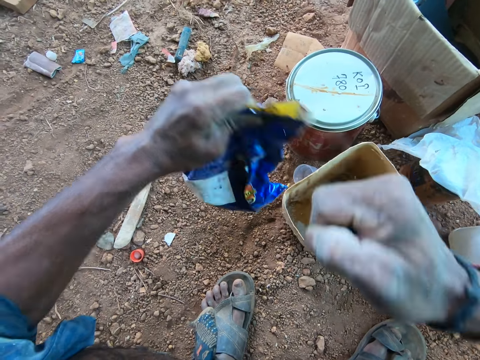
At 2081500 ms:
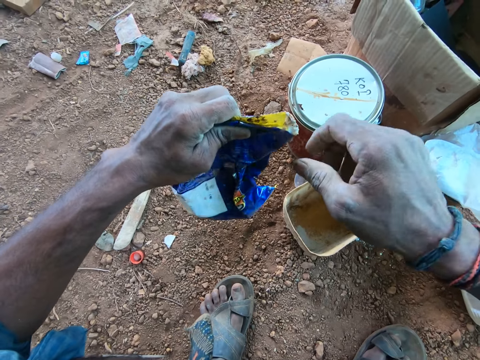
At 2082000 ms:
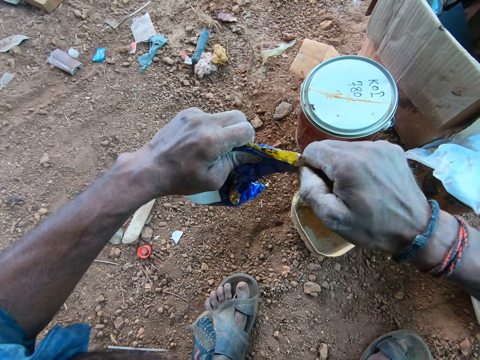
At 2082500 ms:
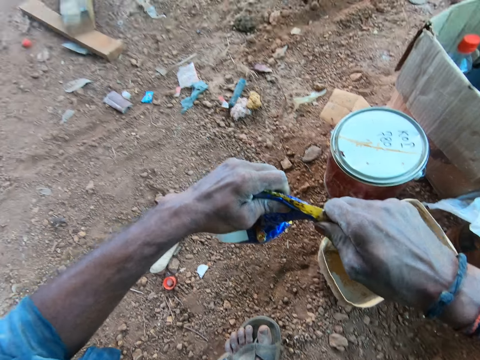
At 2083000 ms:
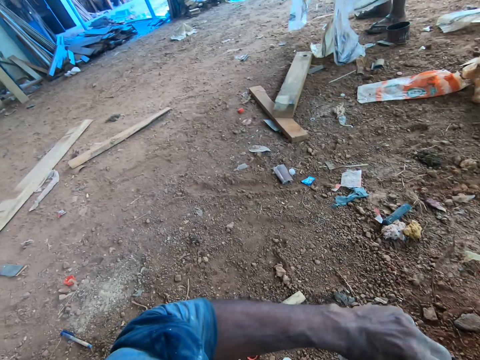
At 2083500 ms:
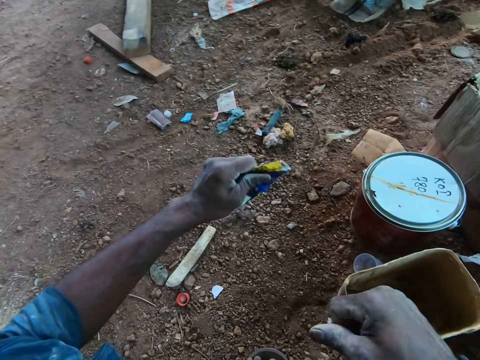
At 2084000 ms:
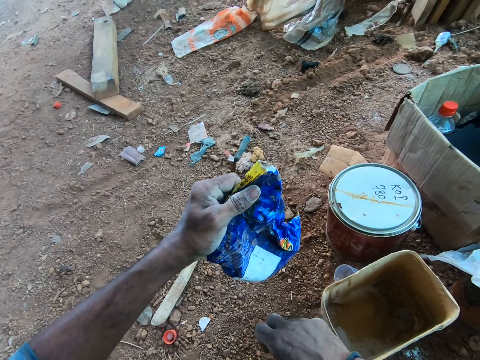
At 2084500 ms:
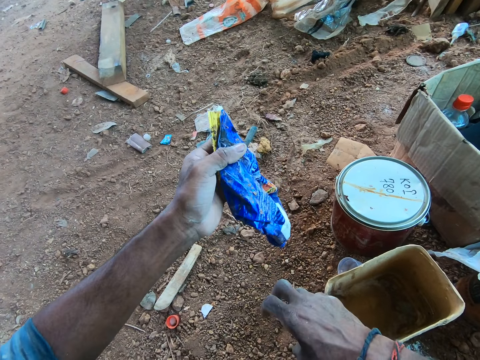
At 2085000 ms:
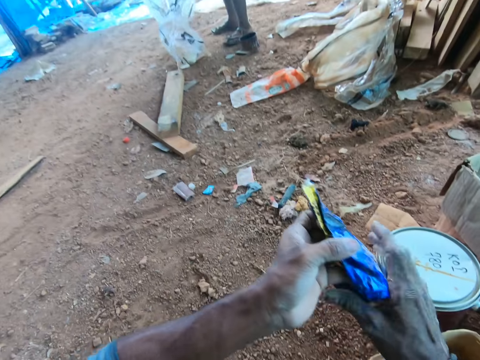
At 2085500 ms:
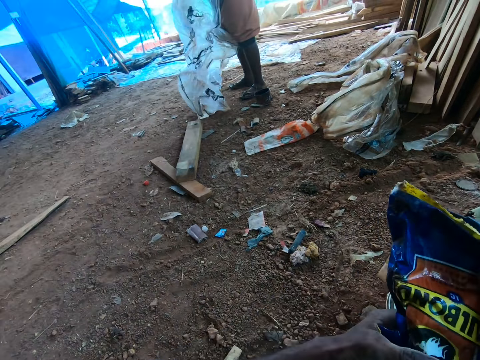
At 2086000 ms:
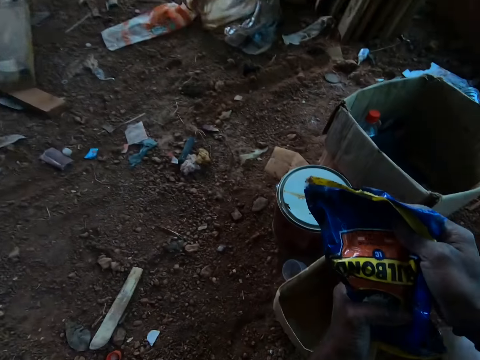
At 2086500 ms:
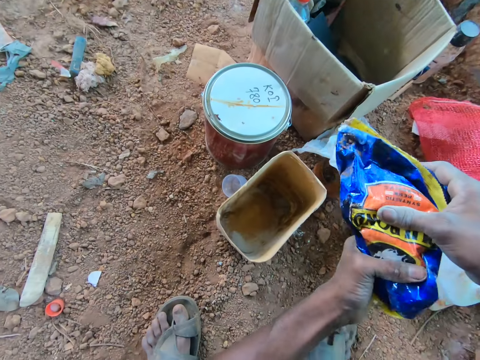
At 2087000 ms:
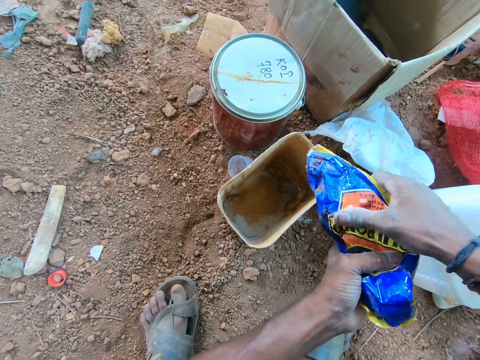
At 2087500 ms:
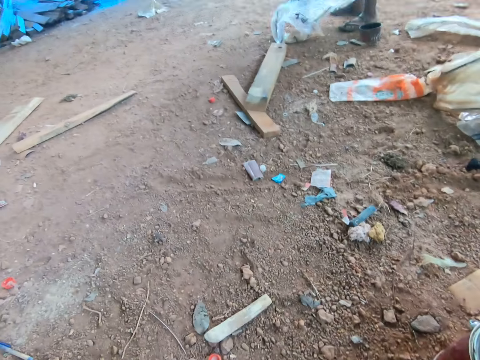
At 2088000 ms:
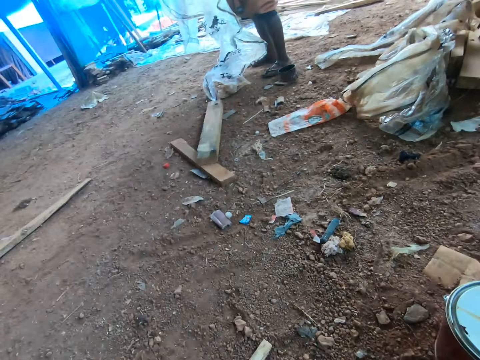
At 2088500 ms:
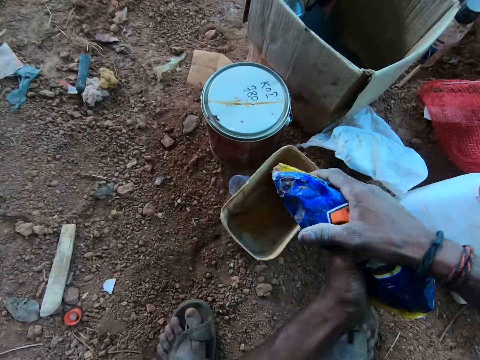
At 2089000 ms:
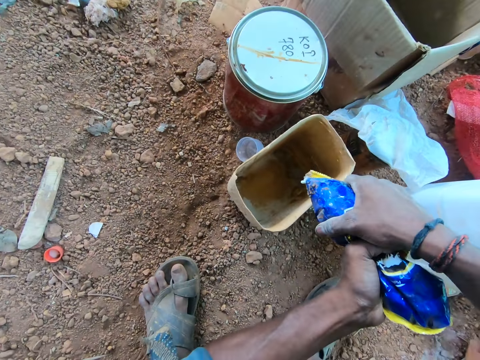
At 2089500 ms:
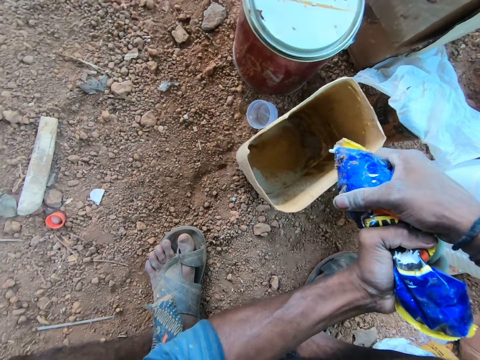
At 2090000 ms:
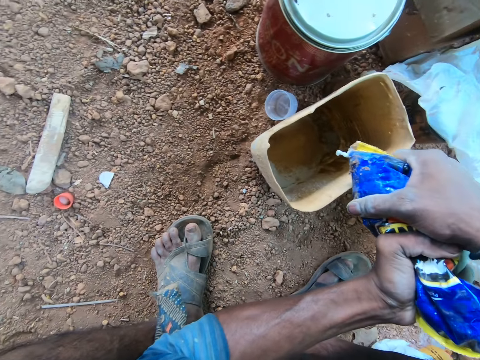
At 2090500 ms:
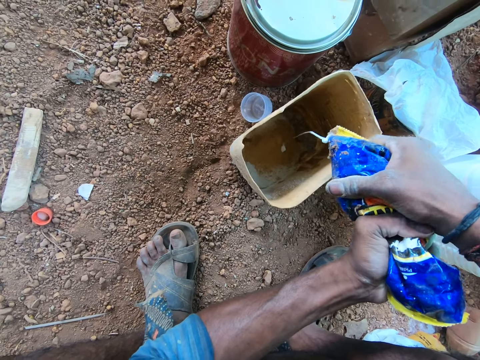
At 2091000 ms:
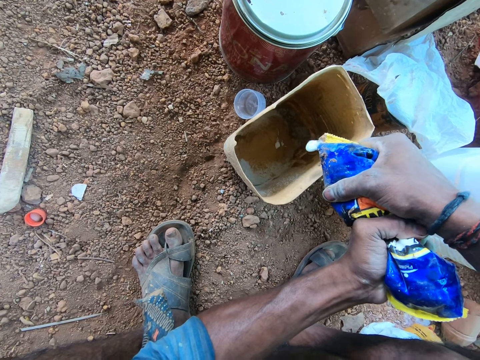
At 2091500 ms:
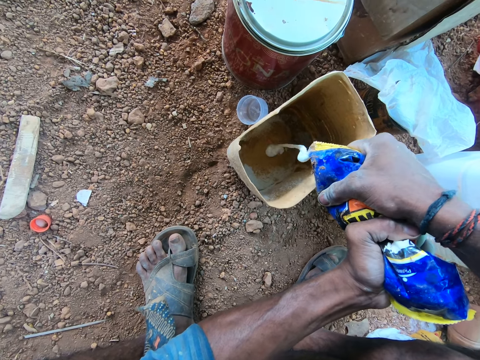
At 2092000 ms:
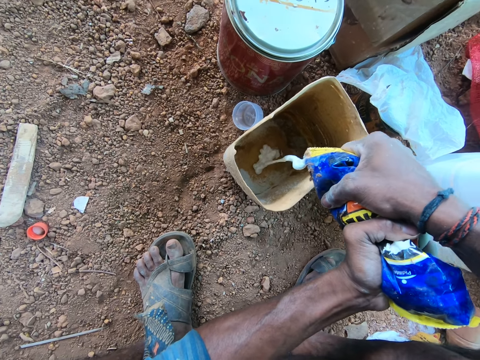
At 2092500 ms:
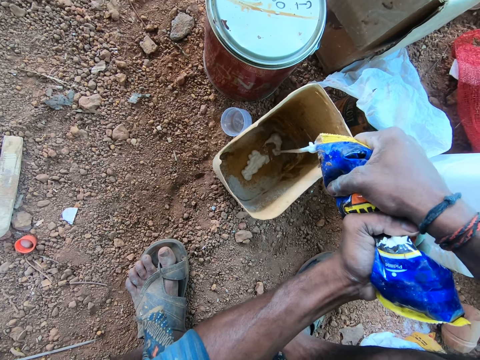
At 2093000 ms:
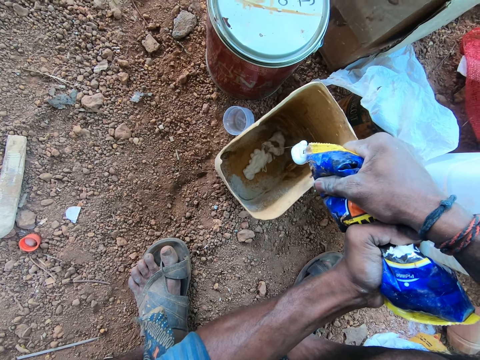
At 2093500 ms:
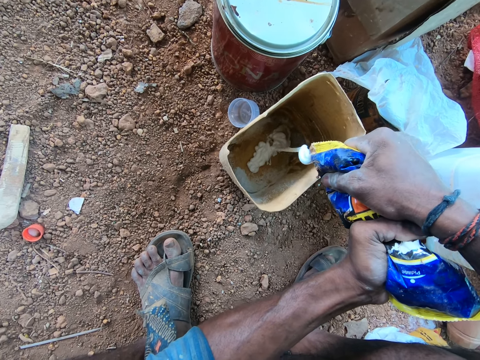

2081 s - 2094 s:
A woman holds a piece of nylon in her hands. The camera wearer pours a sticky liquid from the nylon bag in his hands into the plastic container on the ground.

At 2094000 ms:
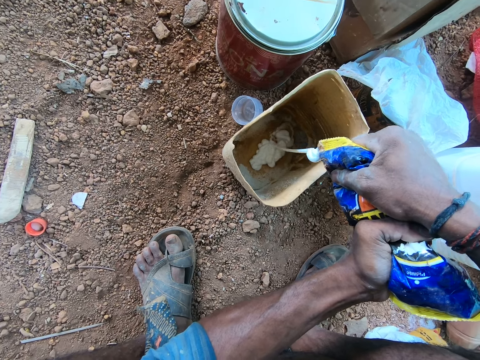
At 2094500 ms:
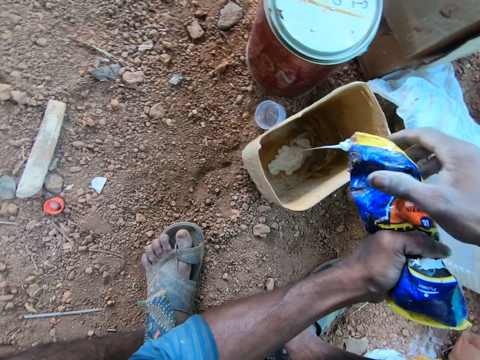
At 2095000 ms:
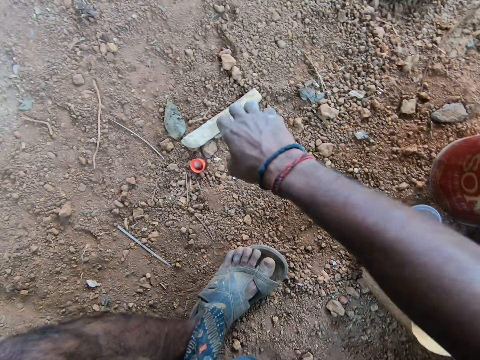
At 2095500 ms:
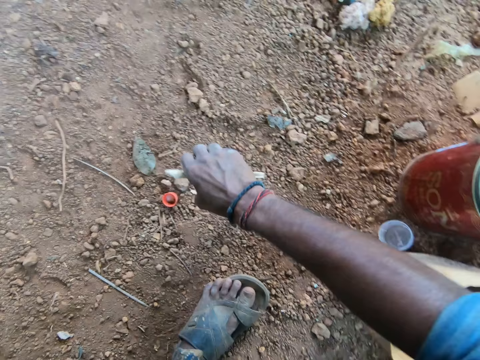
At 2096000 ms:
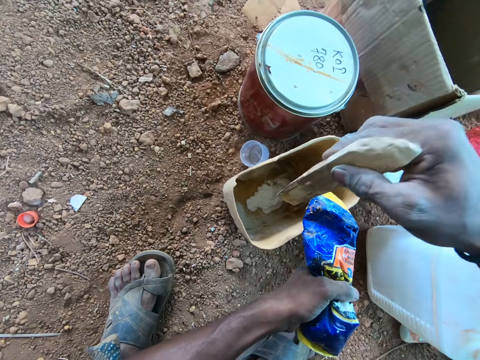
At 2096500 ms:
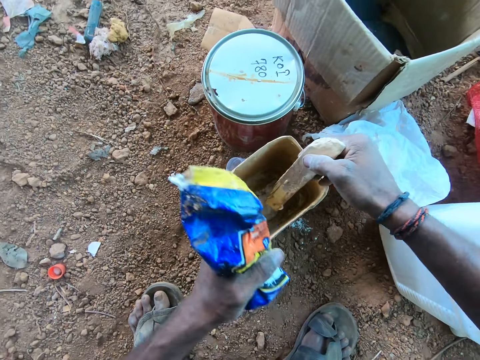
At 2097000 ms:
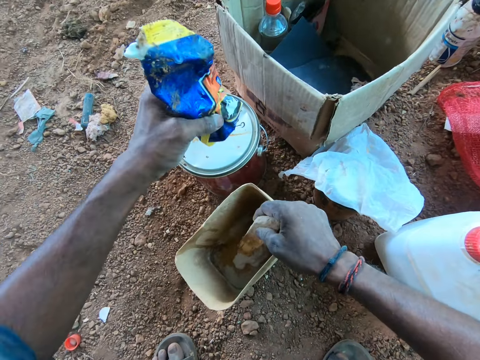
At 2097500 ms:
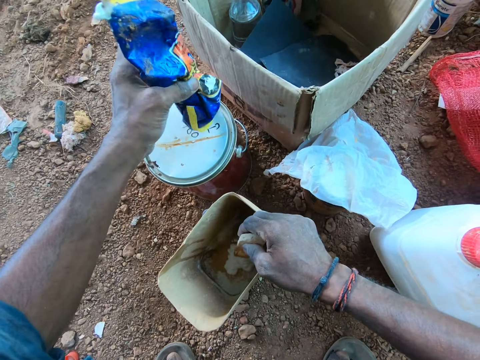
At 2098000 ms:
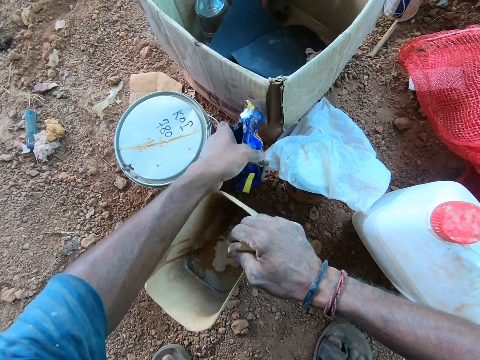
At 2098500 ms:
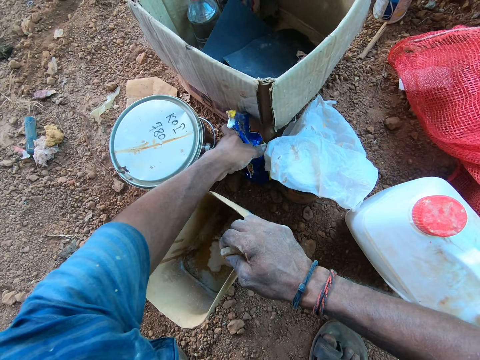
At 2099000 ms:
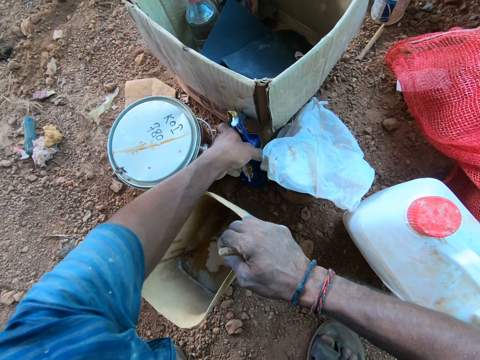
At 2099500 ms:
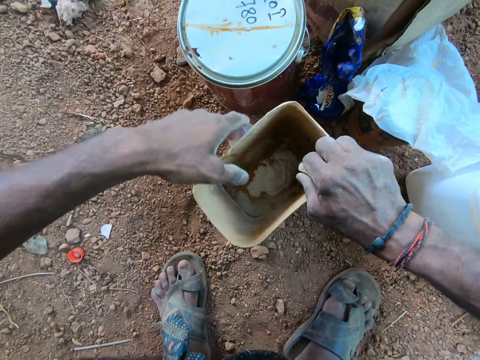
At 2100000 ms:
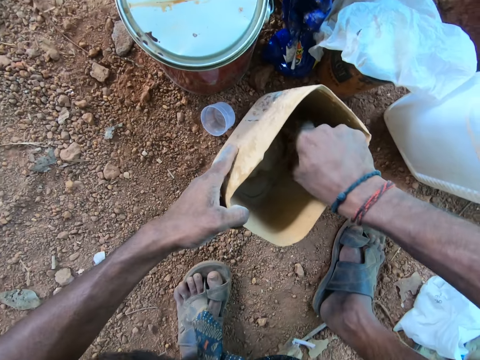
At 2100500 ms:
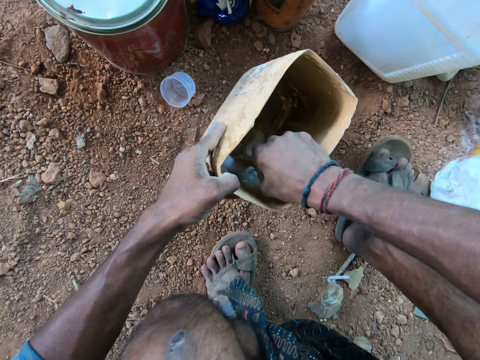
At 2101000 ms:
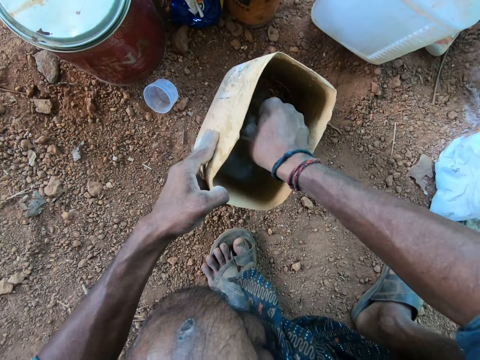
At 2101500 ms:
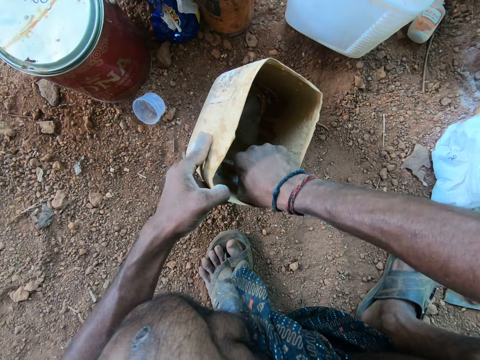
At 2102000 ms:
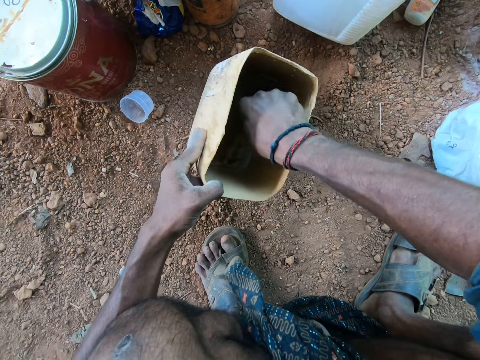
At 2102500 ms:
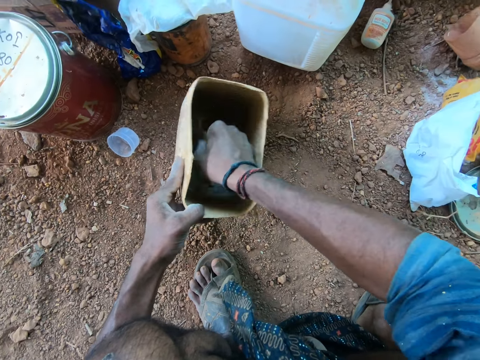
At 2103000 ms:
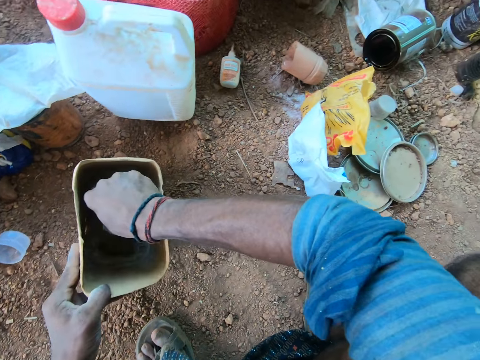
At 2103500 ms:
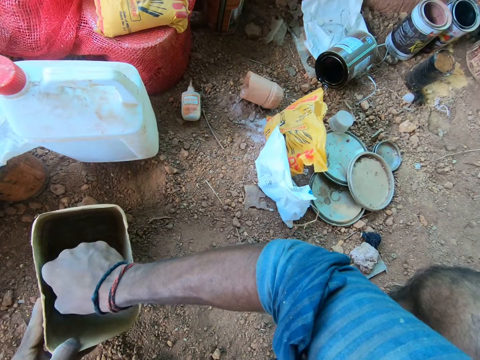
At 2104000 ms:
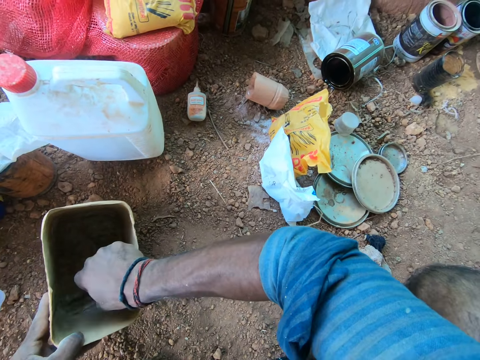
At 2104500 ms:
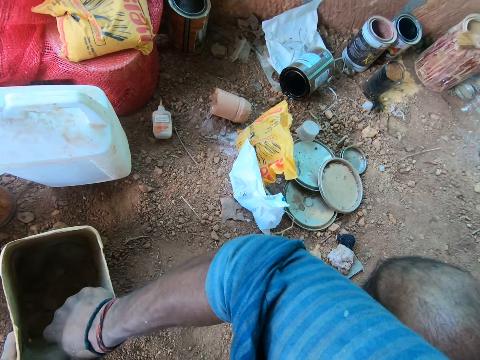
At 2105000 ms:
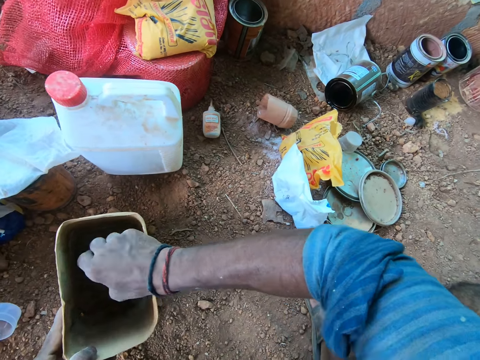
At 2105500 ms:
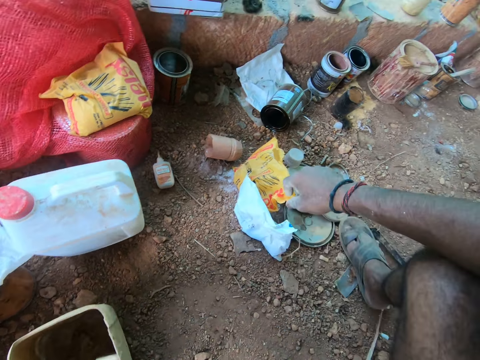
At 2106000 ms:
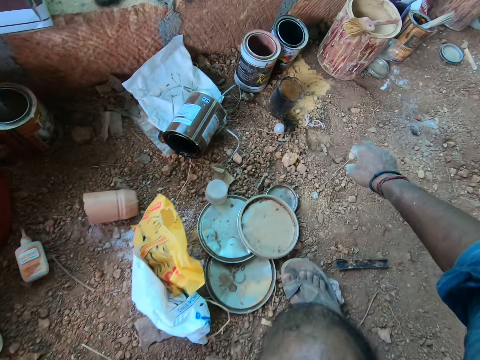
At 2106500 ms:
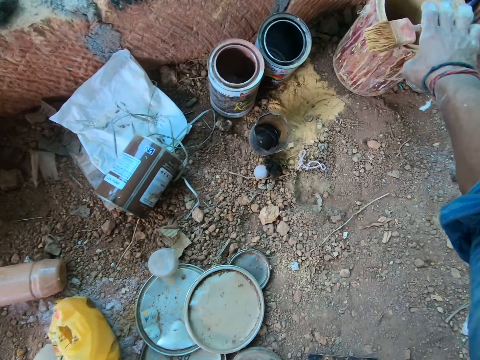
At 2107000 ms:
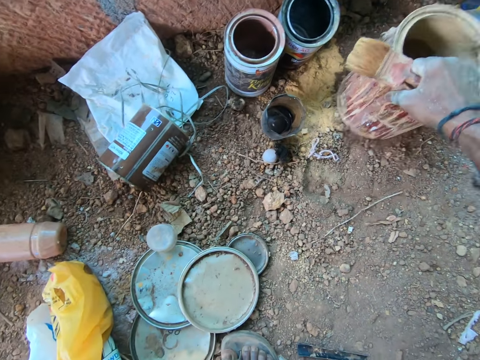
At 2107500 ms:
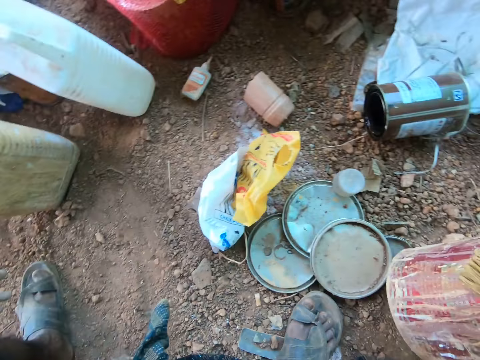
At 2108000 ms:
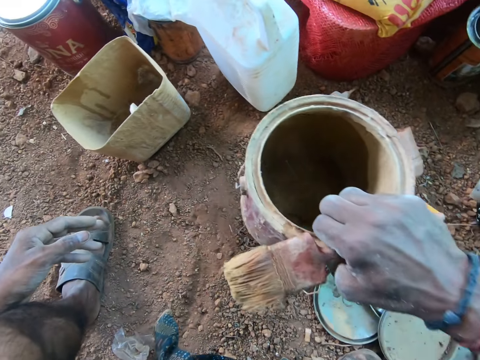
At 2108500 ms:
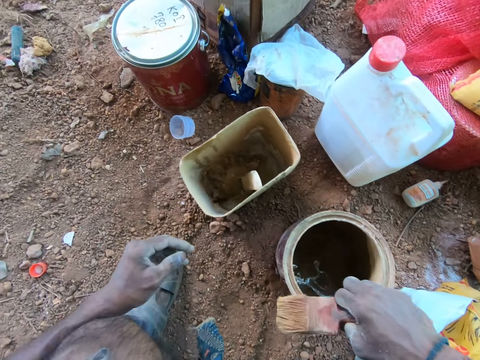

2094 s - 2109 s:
The camera wearer picks up a wooden stick from the ground with his right hand. He drops the nylon bag in his left hand on the ground. He turns a mixture in the plastic container on the ground with the wooden stick in his right hand. He removes his right hand from the stick in the plastic container on the ground. He moves the can on the ground with his right hand. He picks up the paint brush from the can with his right hand.
